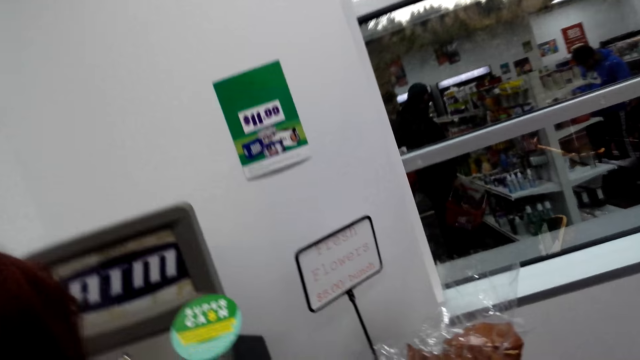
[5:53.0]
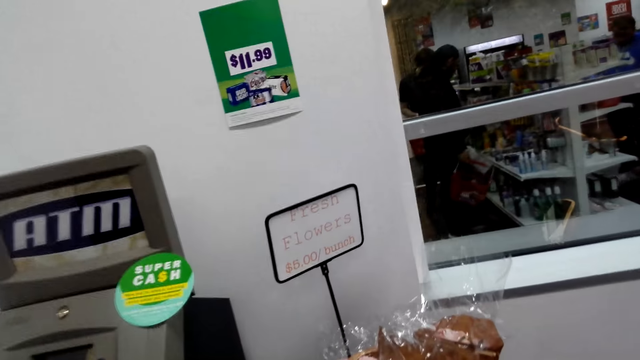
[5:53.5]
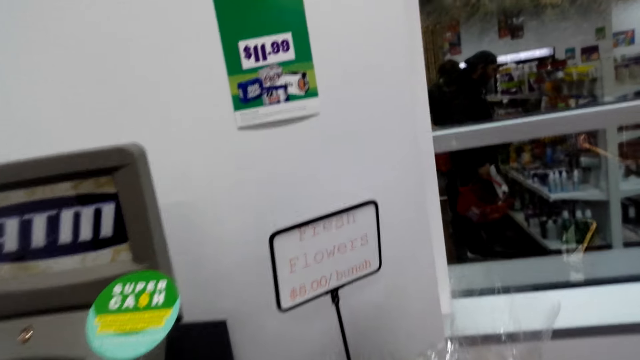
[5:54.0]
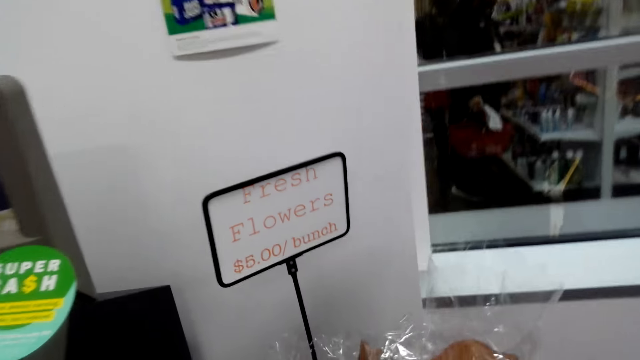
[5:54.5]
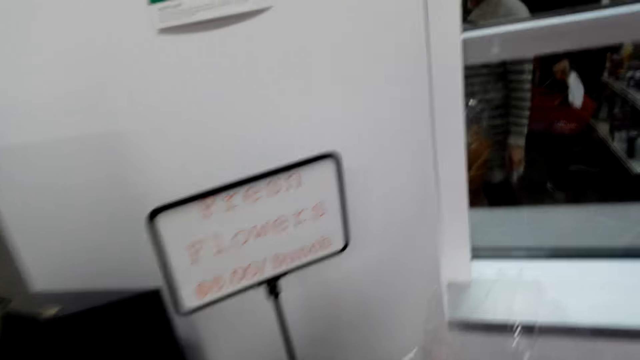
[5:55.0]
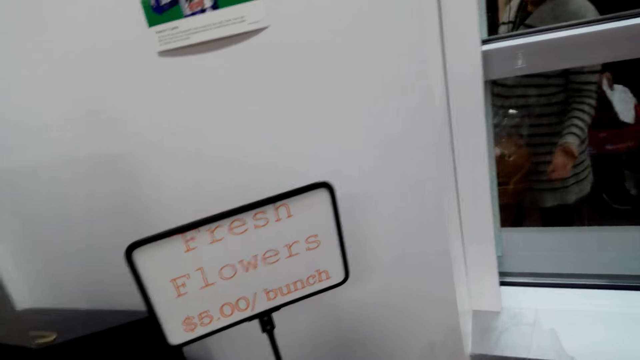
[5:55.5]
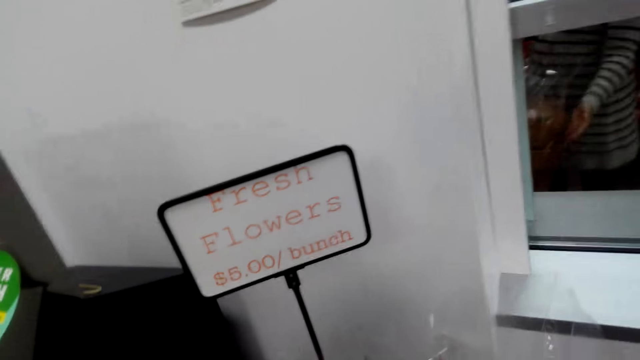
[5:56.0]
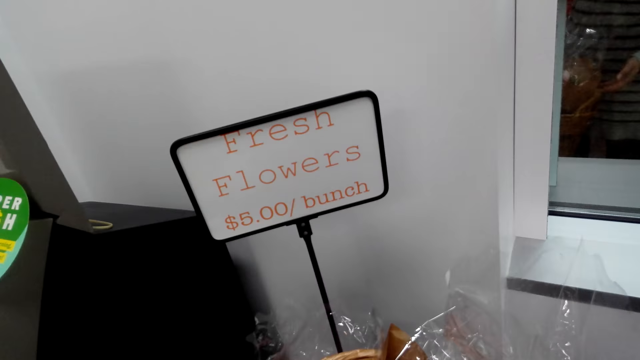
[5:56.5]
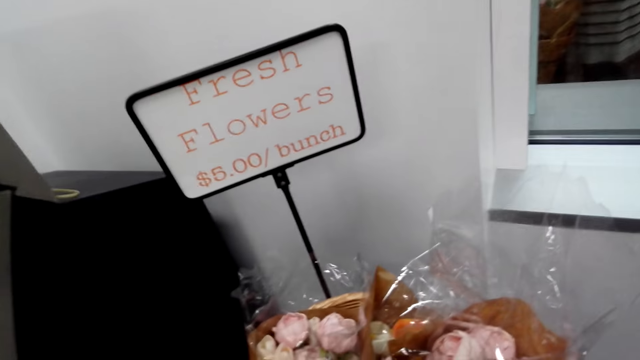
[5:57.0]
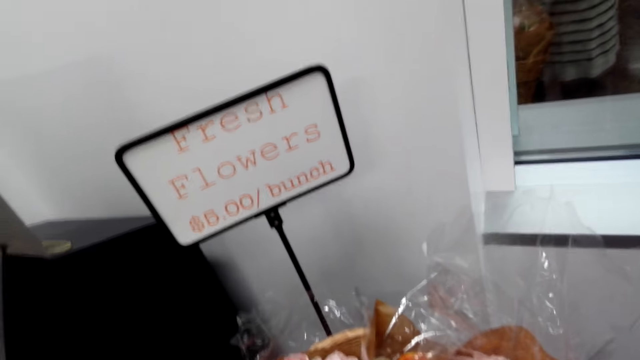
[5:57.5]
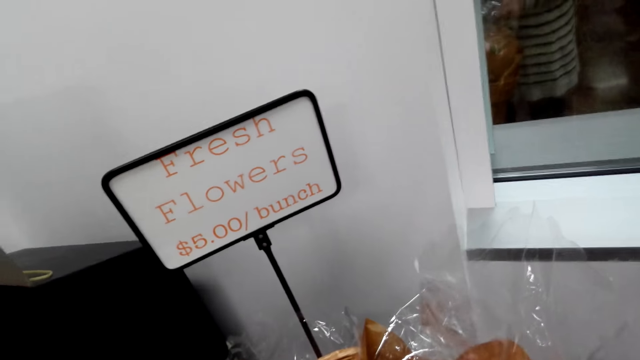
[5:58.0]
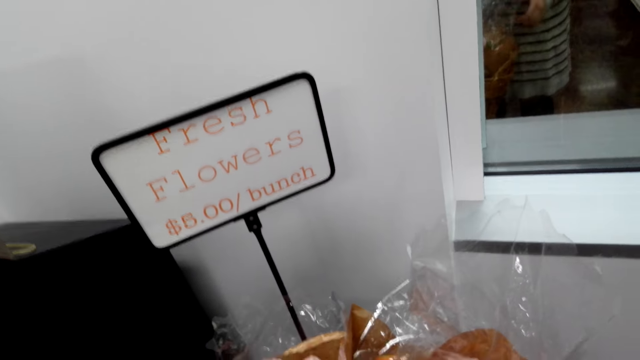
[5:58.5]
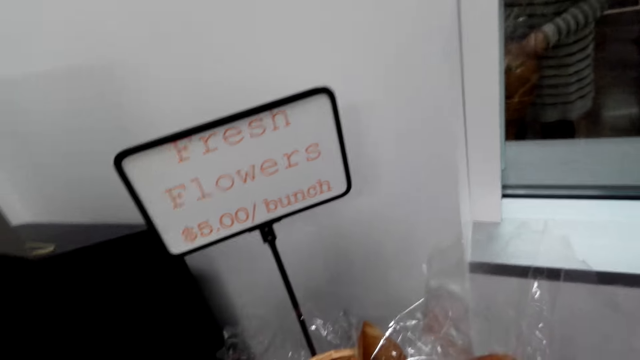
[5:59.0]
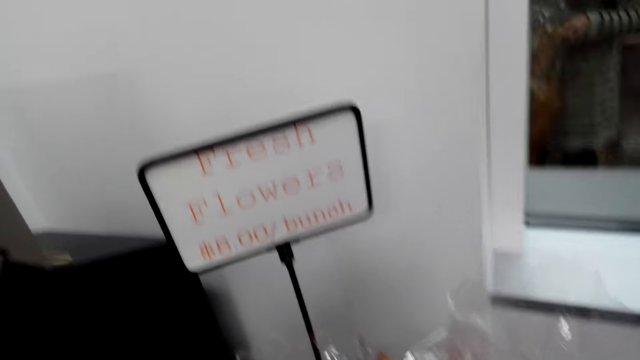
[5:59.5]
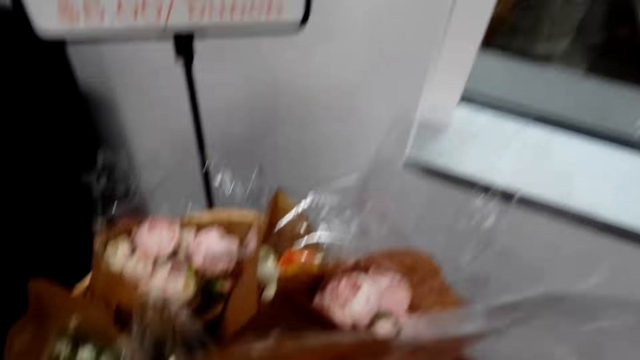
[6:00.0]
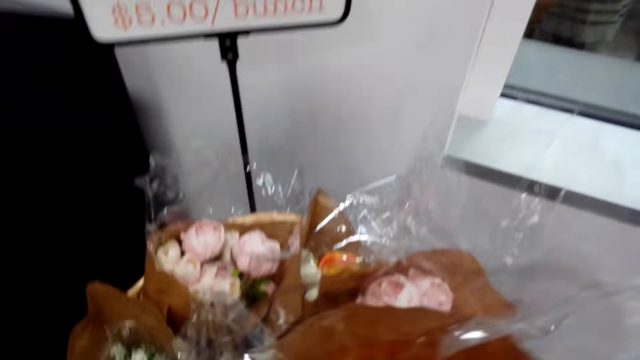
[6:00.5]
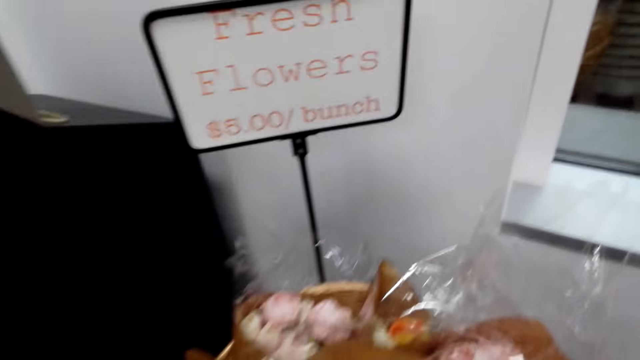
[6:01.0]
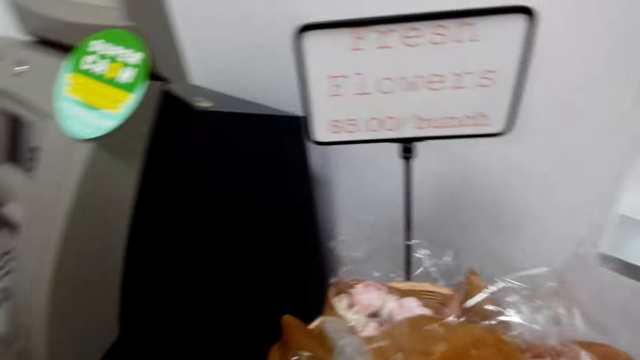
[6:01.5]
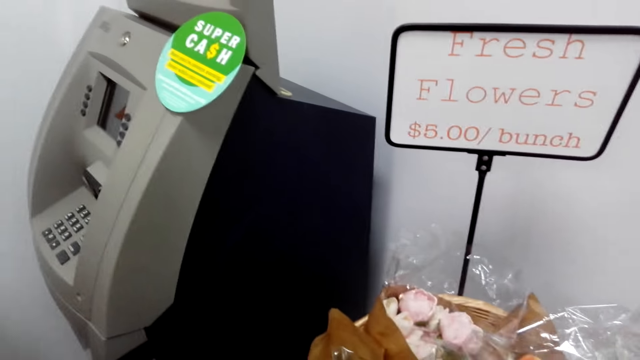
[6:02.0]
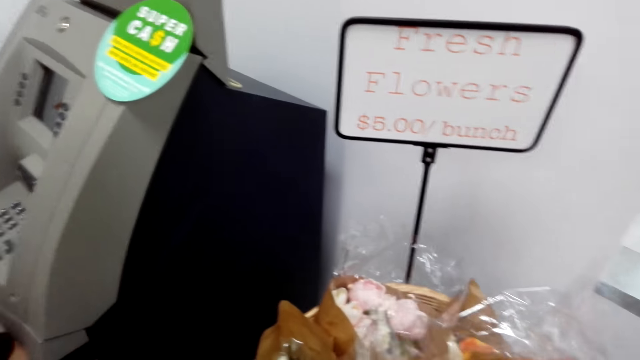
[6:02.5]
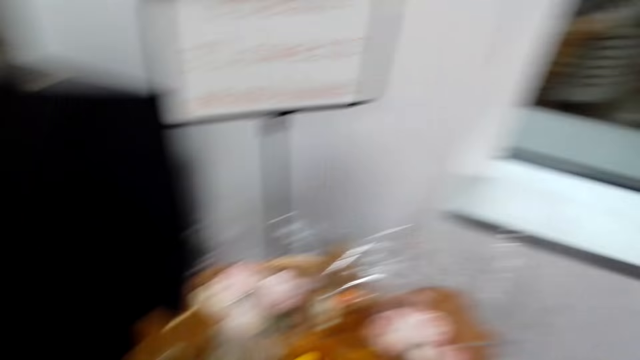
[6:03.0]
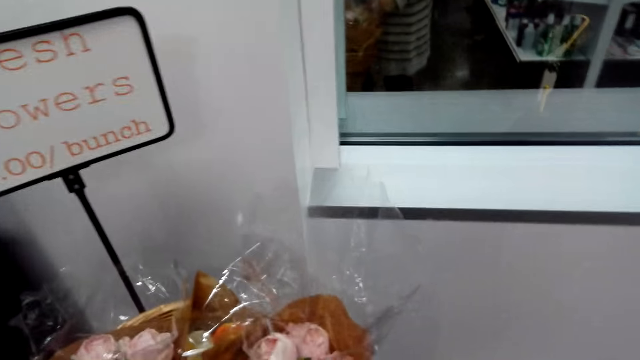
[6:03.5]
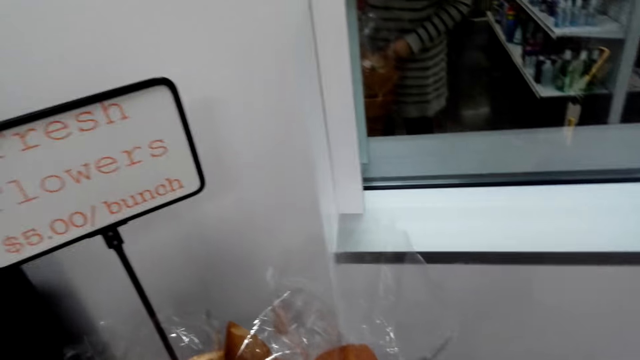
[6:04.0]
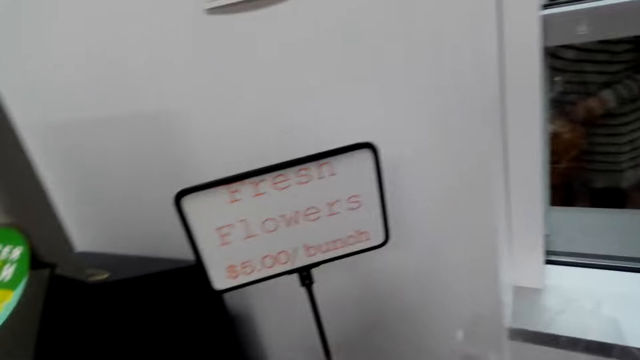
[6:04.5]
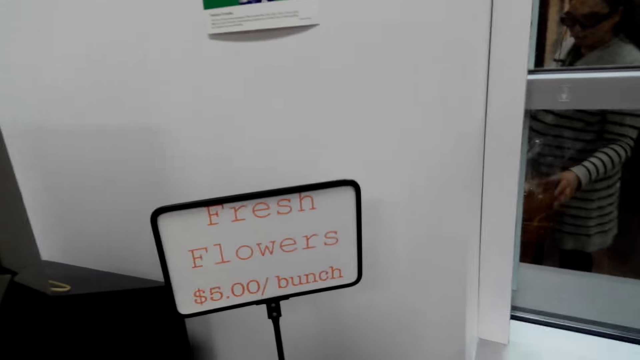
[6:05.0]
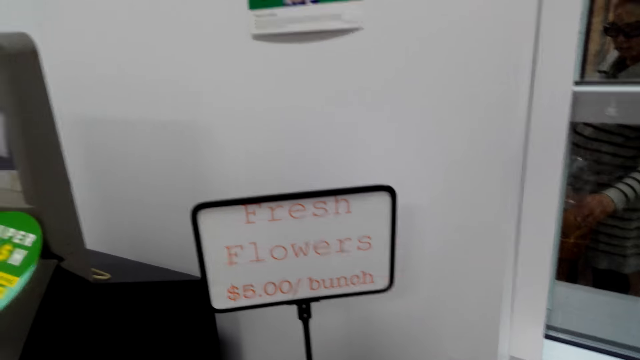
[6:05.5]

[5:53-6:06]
The camera wearer looks at the fresh flowers. They talk with a lady. They pick up a flower.

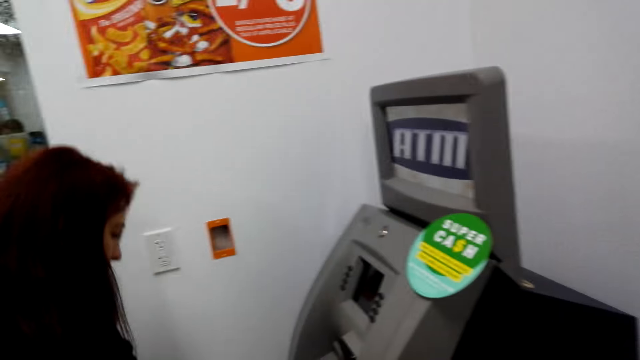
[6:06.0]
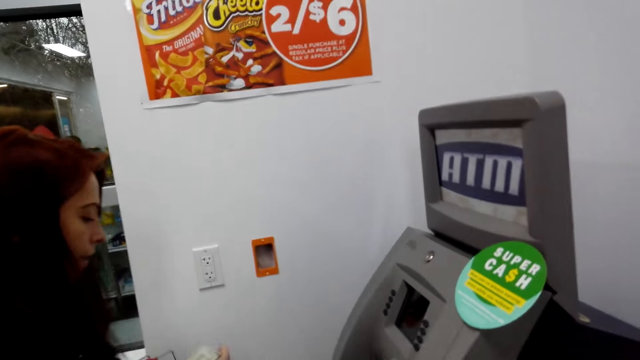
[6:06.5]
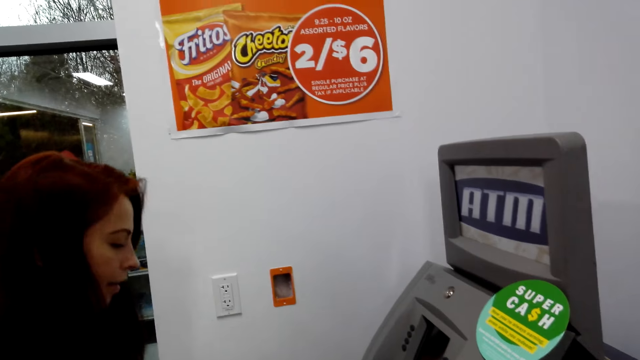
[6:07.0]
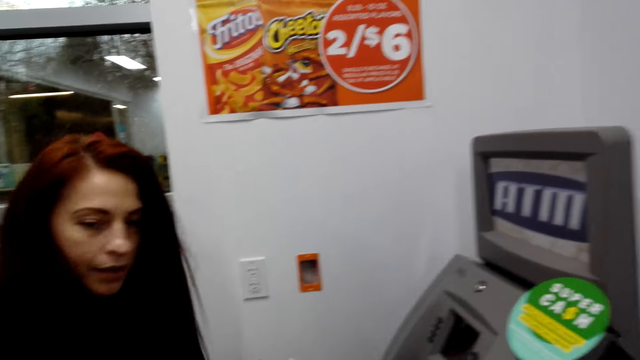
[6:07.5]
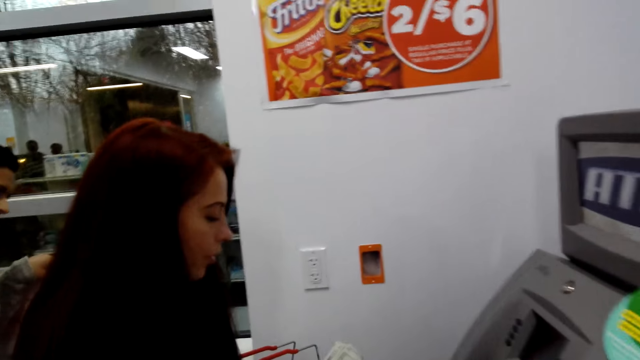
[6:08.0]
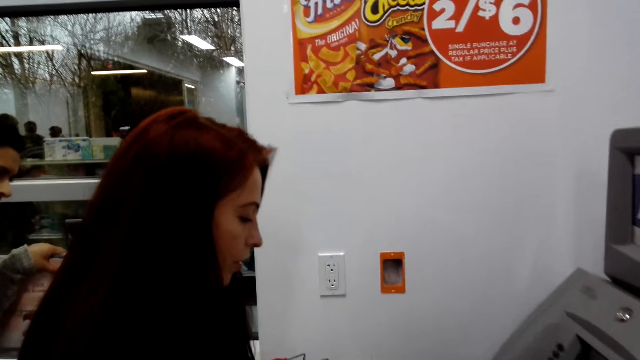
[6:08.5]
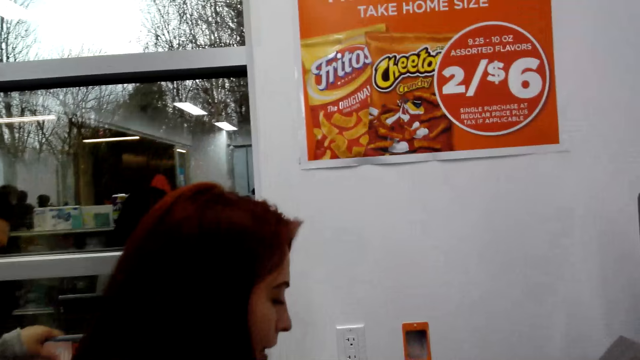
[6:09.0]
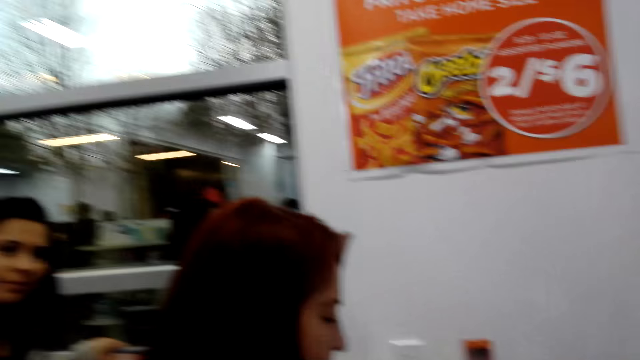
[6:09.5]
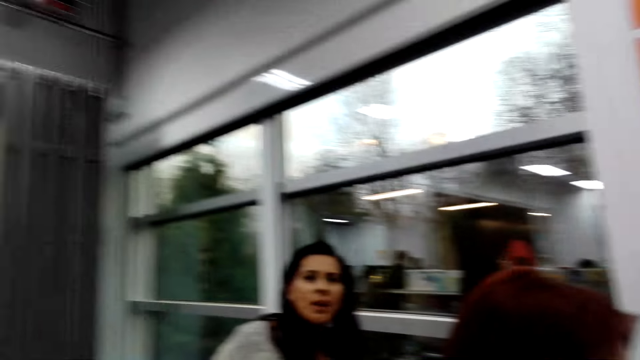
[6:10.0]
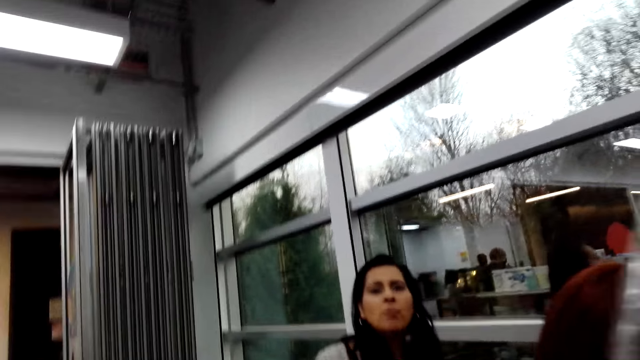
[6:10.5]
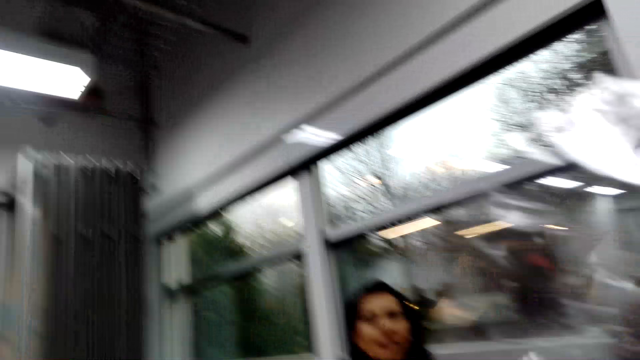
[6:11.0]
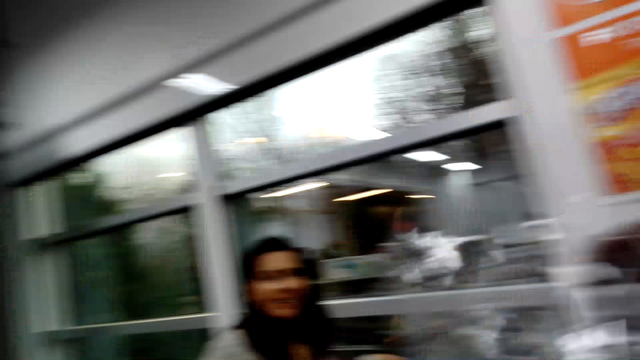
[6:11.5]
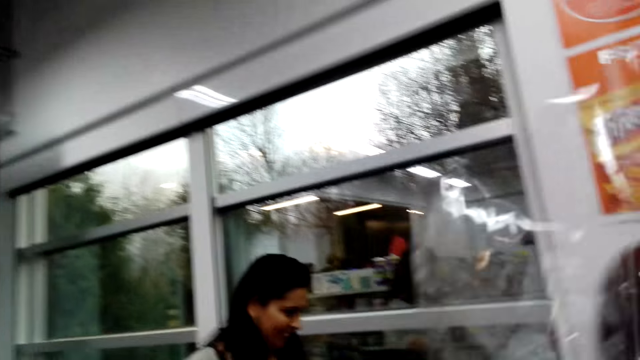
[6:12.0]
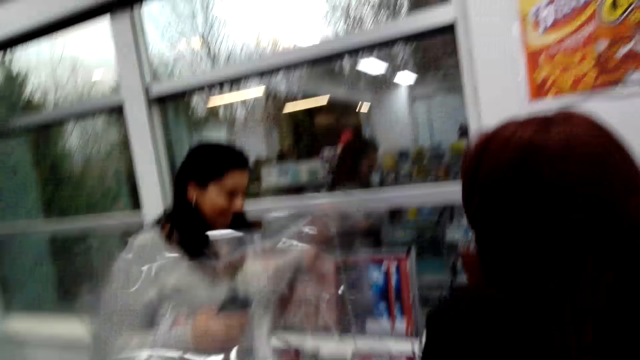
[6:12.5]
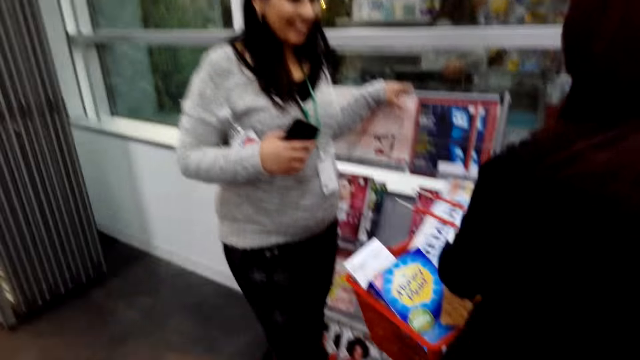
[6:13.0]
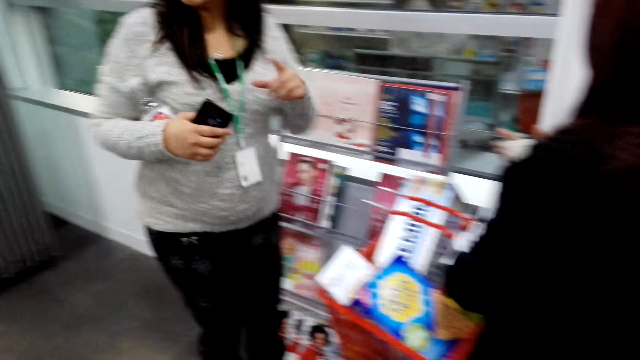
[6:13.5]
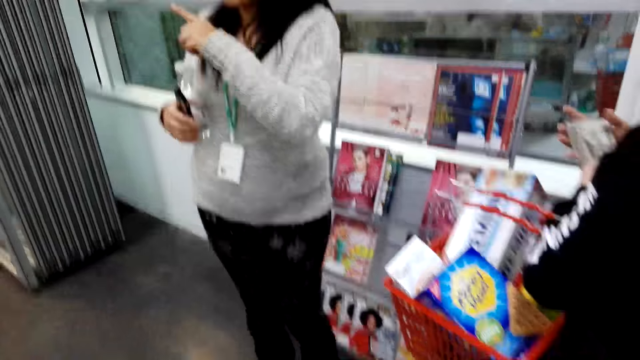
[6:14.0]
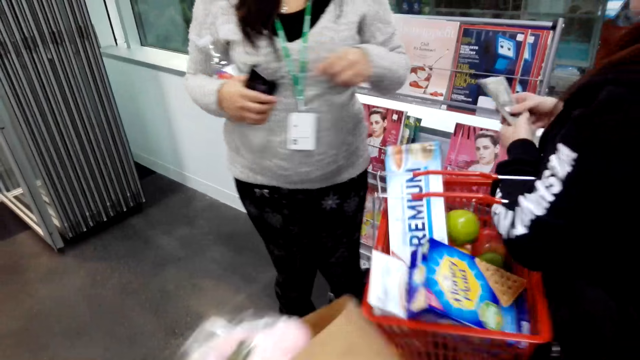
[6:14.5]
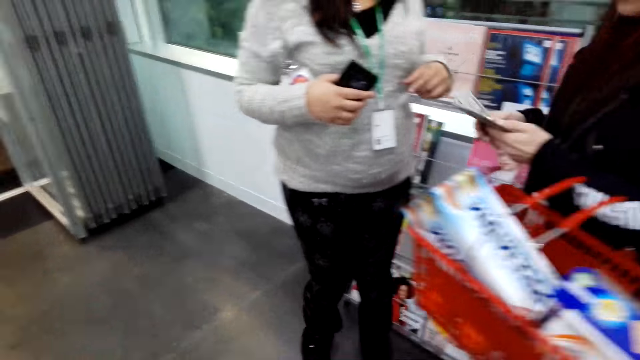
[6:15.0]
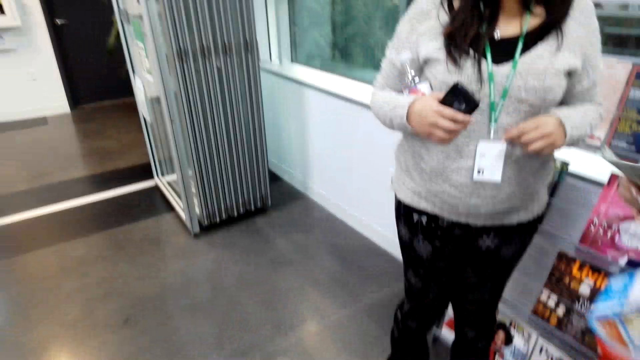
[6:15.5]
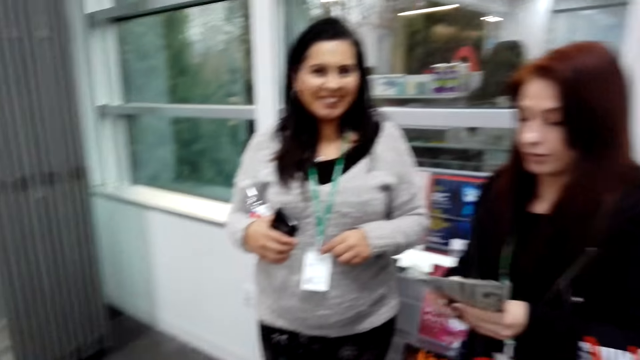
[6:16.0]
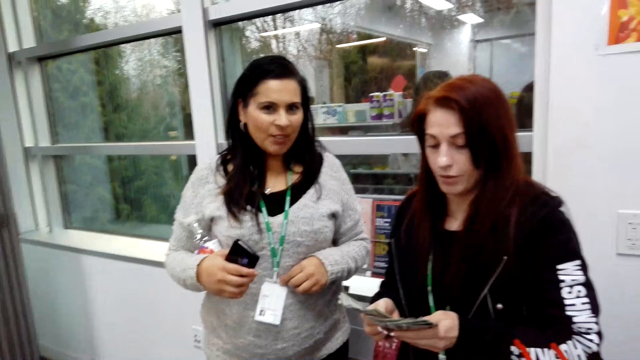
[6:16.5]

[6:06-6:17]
A person looks at the machine. The camera wearer talks with a lady. Another lady talks with the camera wearer. The camera wearer holds the money.
